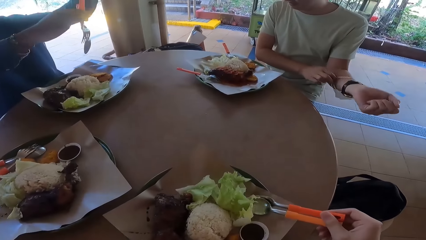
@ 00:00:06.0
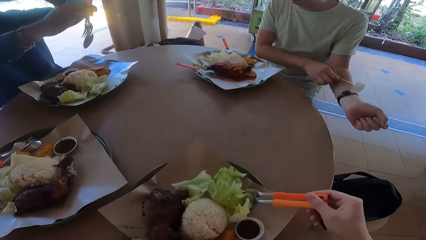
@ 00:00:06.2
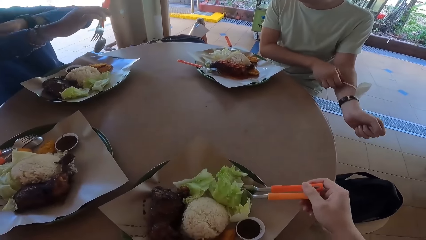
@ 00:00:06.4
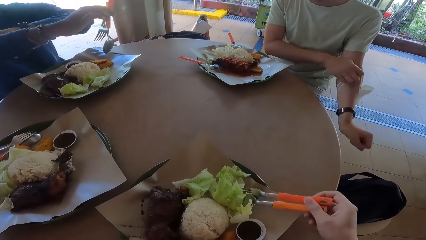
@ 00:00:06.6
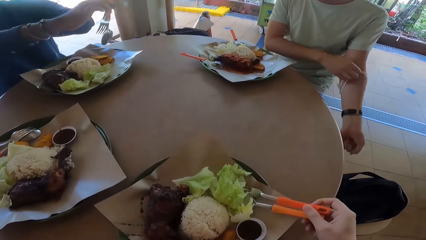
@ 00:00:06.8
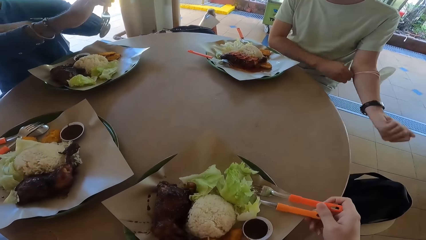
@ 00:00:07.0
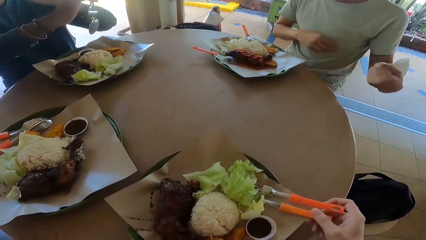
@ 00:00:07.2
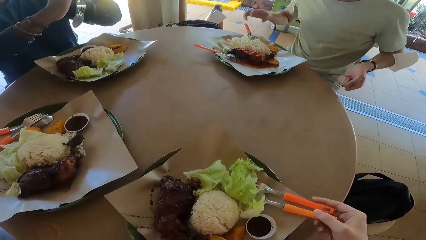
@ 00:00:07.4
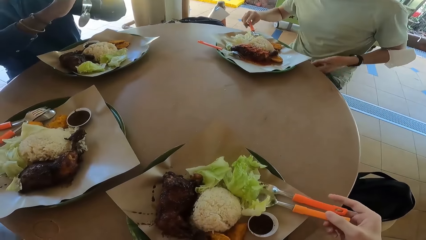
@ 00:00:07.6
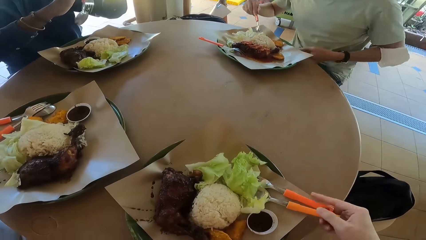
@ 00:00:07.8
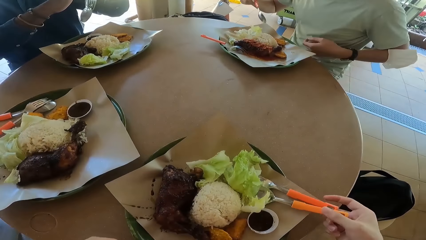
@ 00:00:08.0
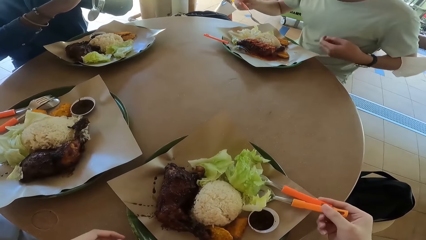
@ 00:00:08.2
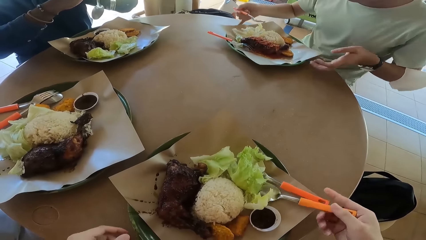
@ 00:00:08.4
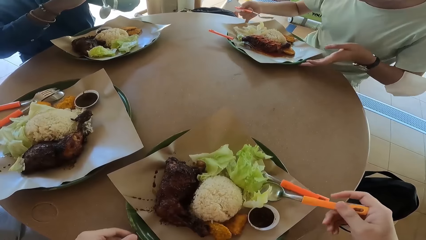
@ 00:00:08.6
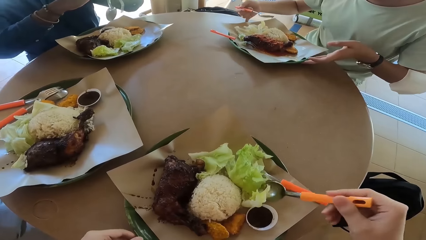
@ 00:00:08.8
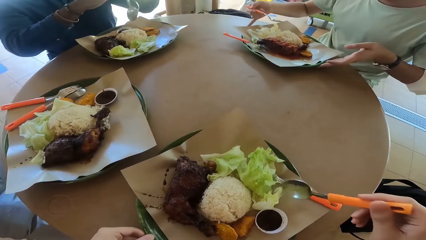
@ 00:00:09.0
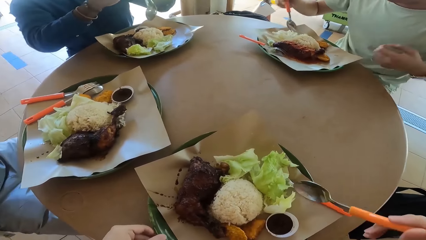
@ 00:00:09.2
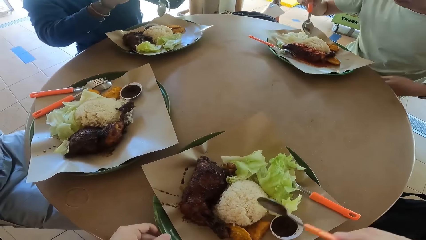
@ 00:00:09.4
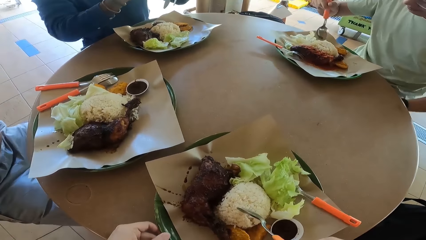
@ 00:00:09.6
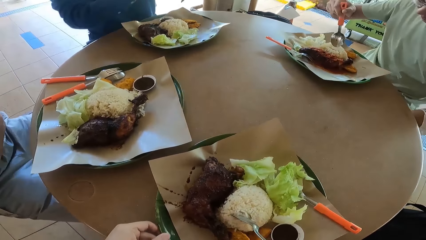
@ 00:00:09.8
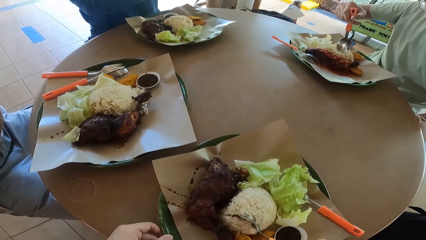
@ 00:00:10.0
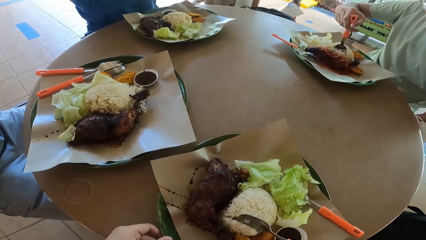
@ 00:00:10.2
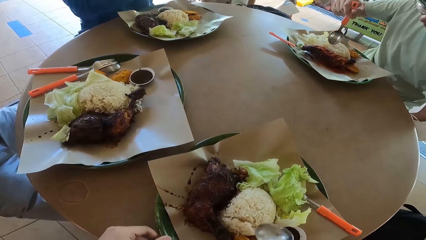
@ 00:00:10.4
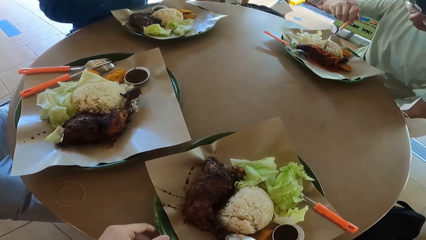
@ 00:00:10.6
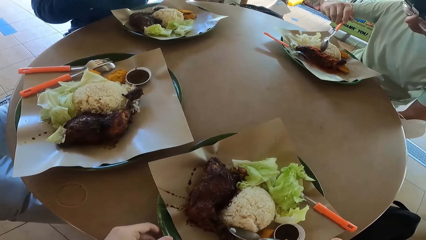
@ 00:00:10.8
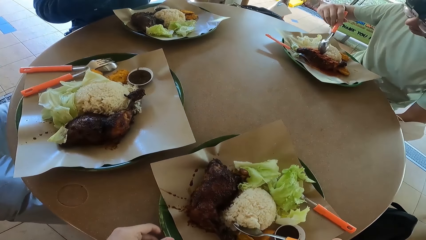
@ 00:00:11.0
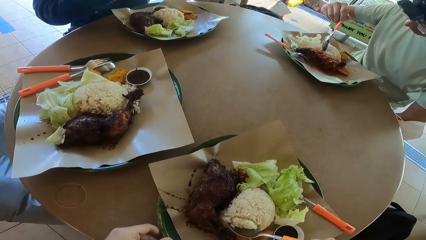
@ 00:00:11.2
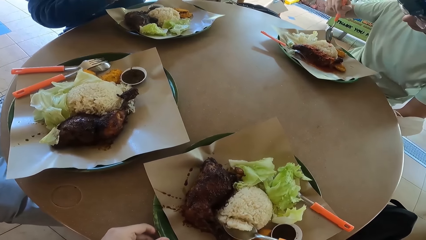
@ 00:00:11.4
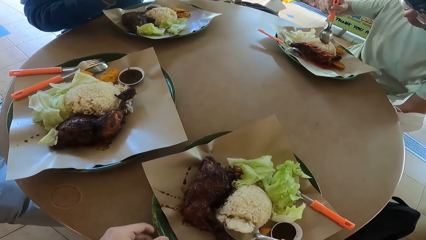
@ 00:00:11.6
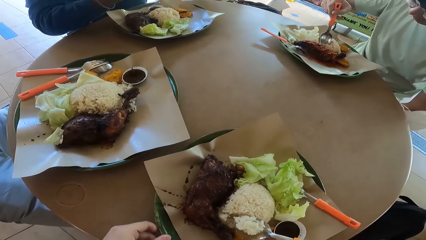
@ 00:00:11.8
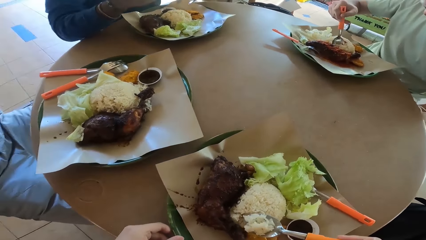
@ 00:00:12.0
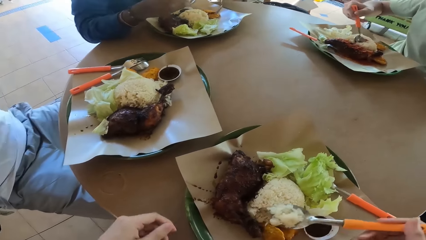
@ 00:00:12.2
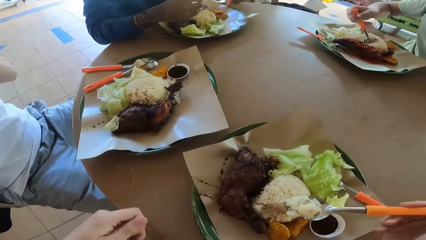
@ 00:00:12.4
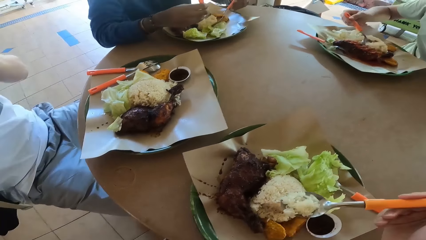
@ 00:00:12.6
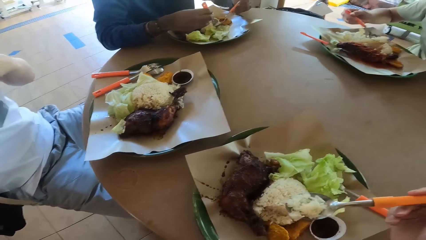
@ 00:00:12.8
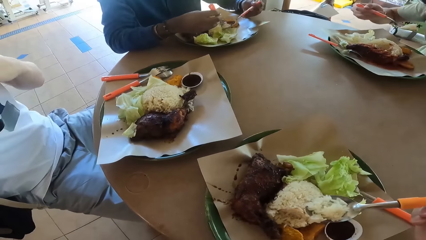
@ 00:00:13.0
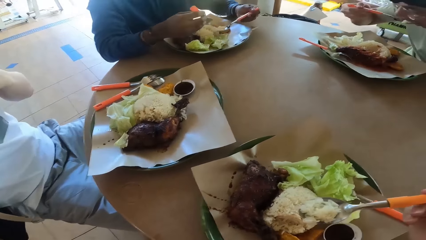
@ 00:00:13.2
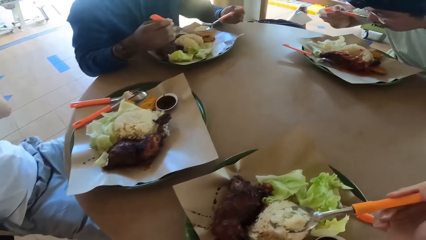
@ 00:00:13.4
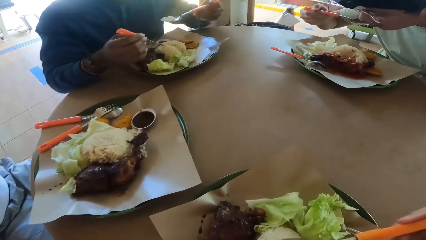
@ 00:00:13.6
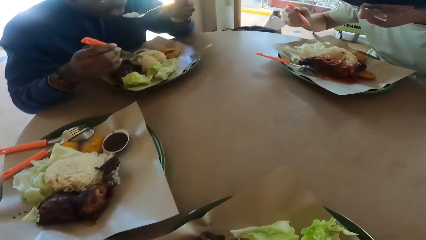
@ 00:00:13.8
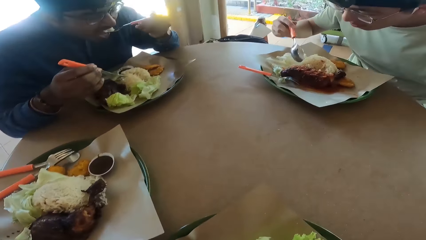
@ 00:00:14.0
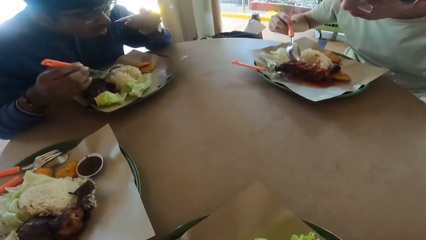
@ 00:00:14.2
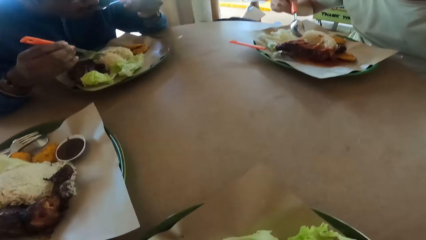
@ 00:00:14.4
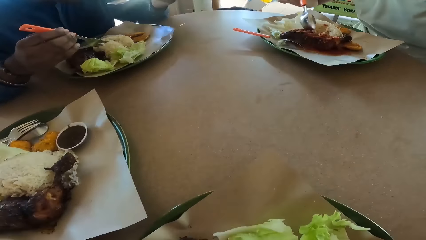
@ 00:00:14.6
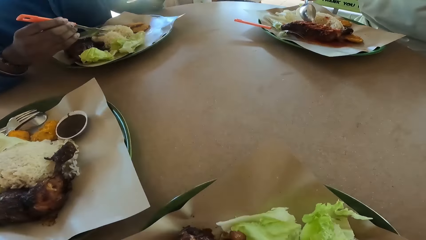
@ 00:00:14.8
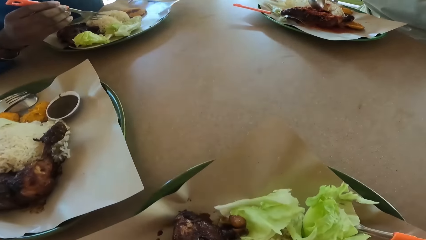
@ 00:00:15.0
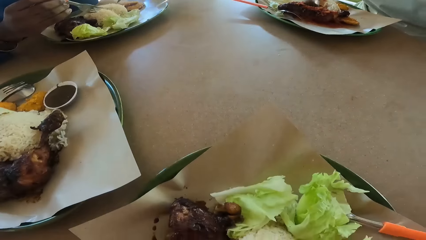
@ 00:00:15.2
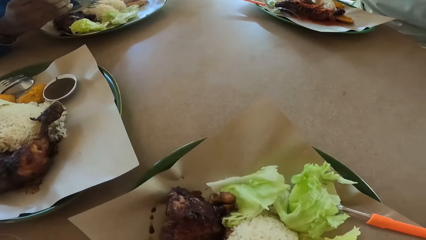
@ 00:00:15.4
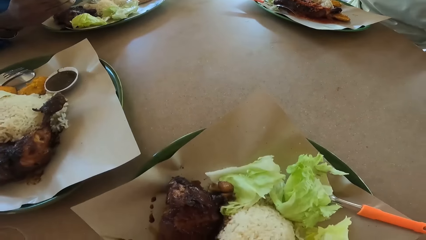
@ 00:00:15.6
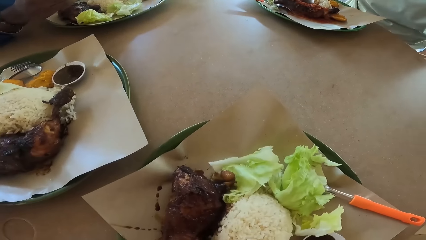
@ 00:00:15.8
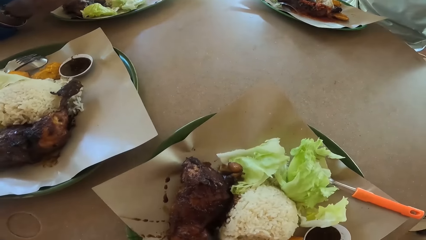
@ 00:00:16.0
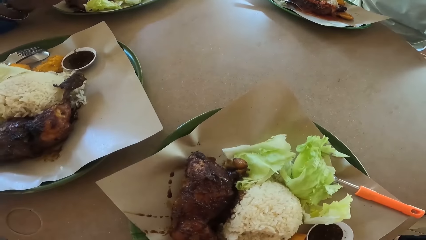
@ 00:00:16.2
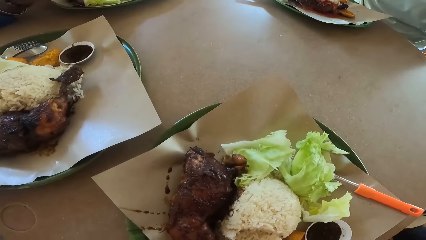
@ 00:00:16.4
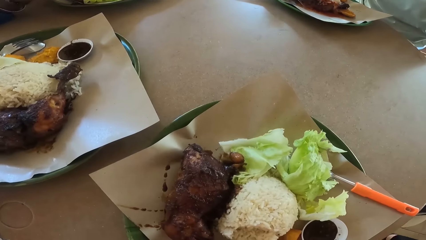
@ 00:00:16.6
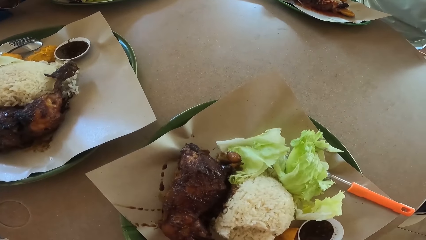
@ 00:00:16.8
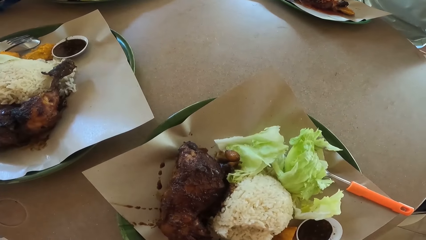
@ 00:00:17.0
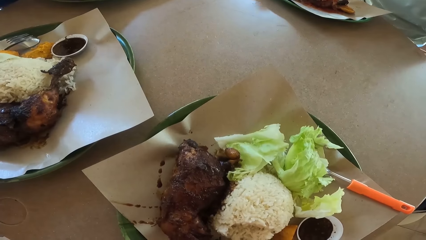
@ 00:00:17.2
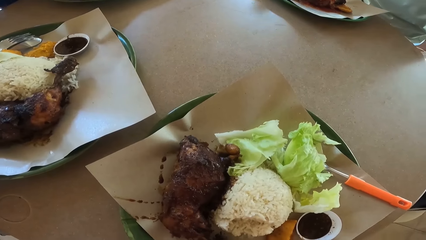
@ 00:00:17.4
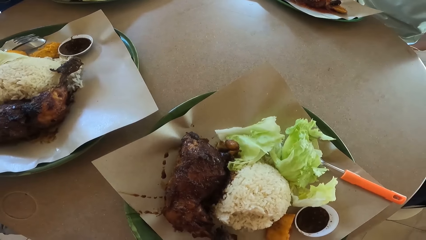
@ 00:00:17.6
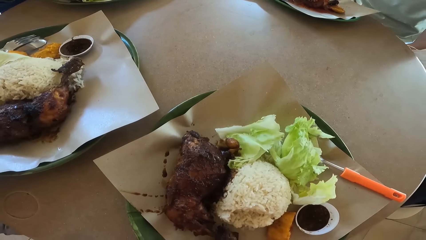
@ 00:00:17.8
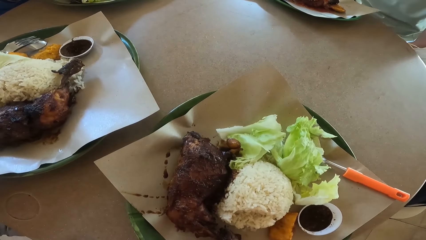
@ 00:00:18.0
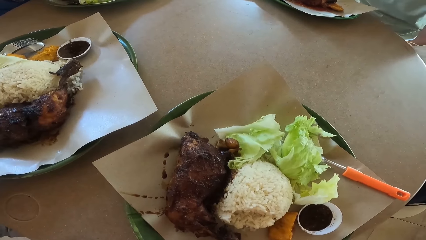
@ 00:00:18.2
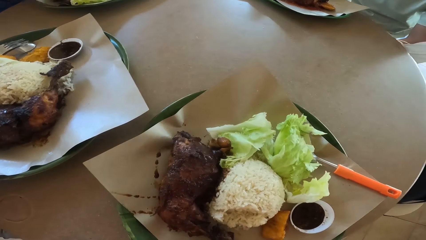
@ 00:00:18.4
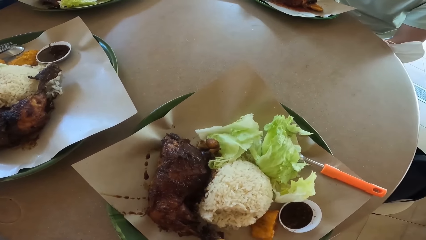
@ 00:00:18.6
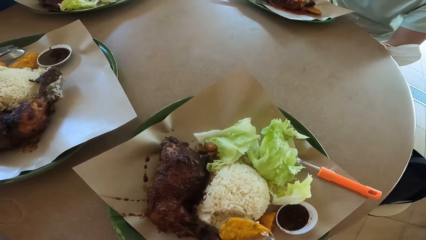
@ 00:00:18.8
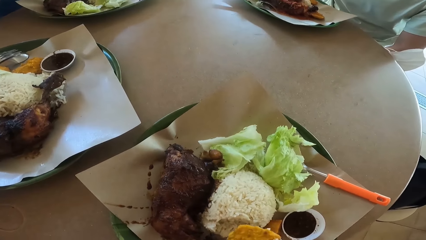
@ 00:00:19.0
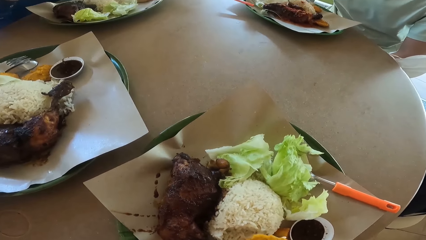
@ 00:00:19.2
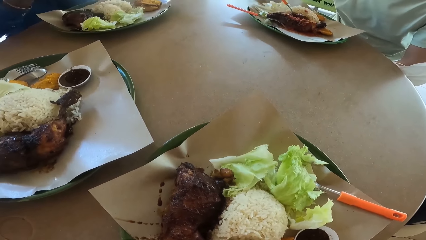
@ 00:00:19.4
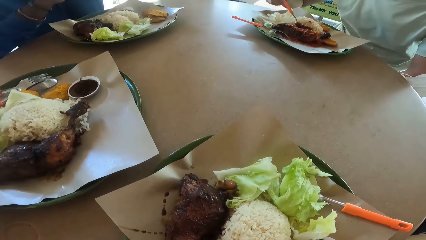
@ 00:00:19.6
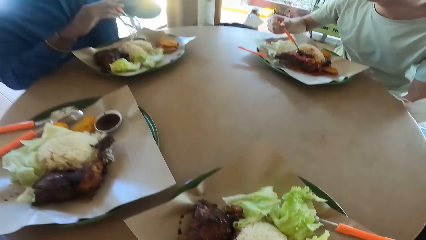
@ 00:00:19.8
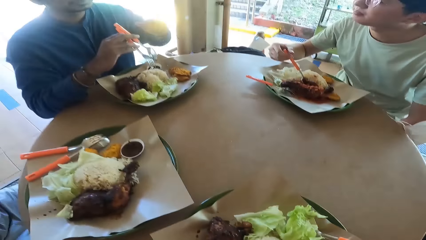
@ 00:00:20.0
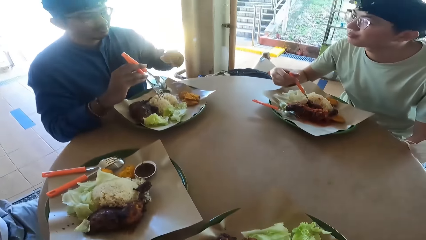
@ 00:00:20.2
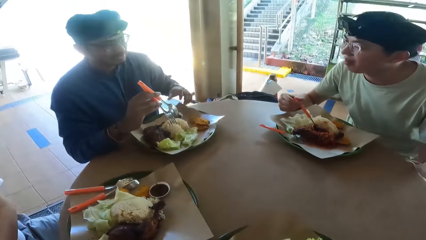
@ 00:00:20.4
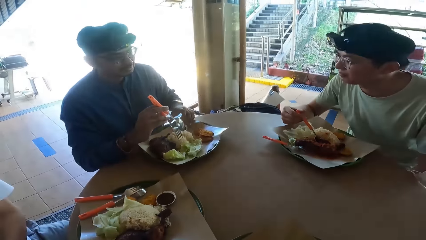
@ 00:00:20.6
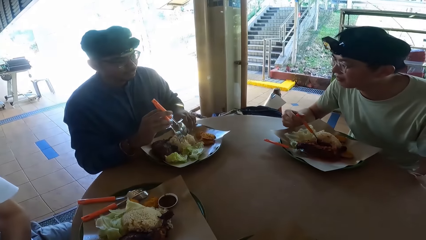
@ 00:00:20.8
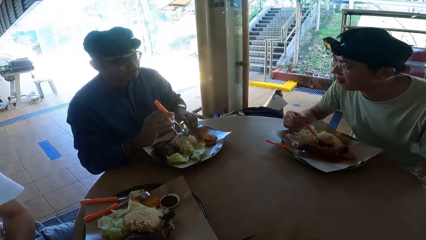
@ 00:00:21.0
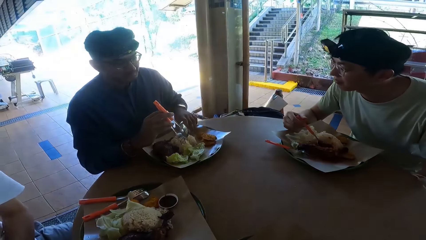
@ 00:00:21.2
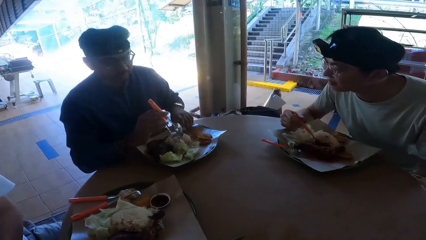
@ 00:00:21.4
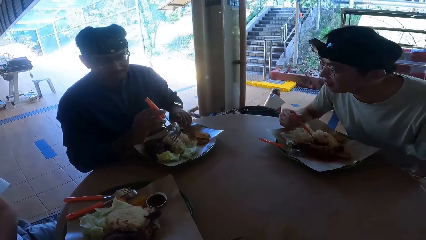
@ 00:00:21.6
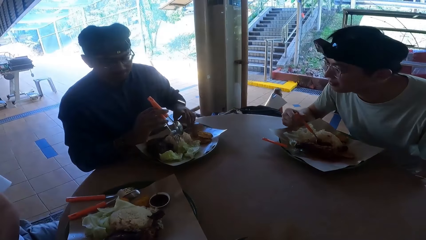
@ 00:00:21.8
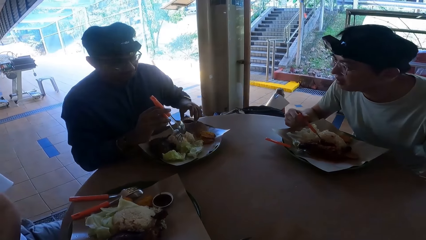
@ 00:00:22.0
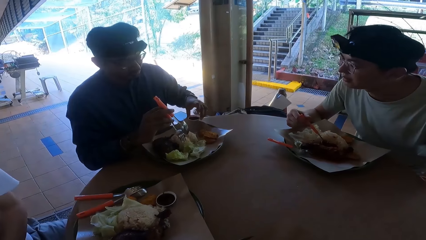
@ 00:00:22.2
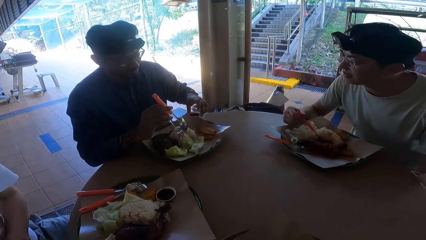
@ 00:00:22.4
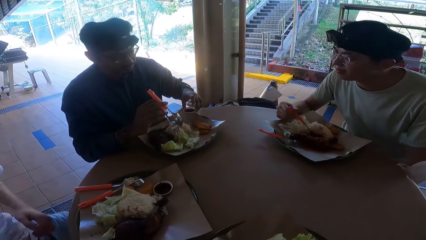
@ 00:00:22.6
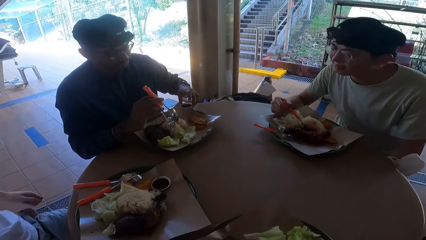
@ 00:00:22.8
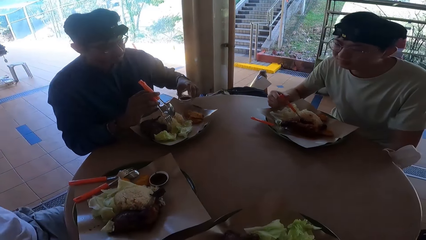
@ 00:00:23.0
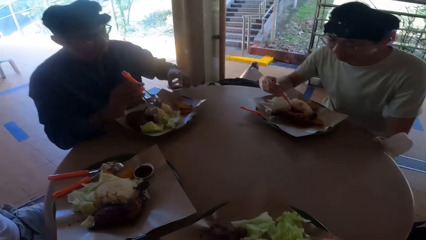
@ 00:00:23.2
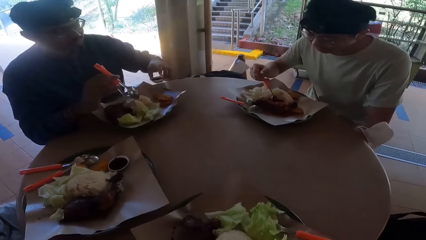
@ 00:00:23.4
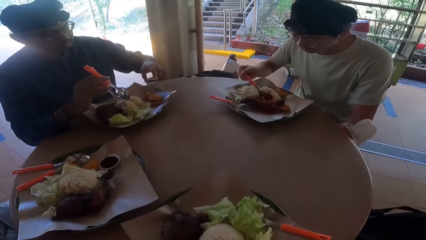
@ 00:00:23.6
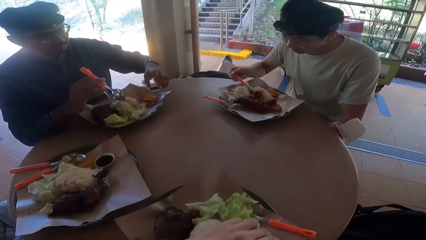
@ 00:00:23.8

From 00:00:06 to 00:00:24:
A person places spoons together. A man puts his mask on his hand. The camera wearer holds his cutleries. He places down a fork. The man holds his plate. The camera wearer eats food. He scoops the rice from his plate. The man scoops rice. Another person eats food. The camera wearer and another man scoop rice from their plates. The first person eats food. The other man puts the rice on his mouth. The first man converses to the other man. The first person picks up a sauce.
